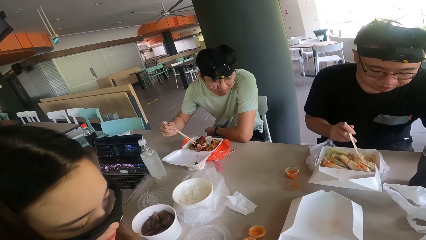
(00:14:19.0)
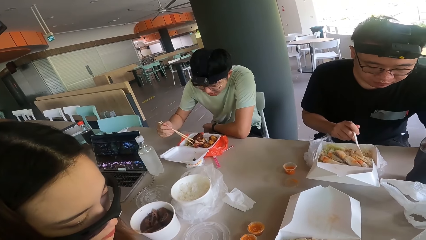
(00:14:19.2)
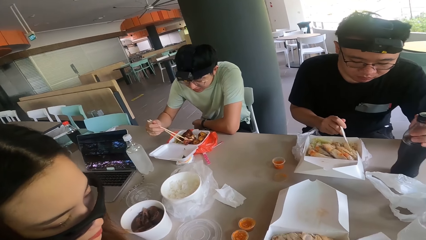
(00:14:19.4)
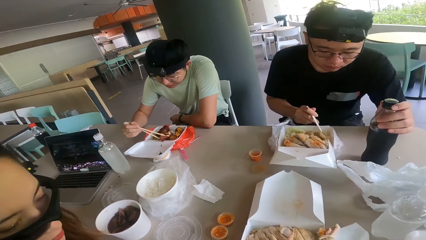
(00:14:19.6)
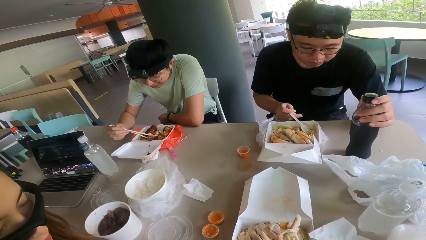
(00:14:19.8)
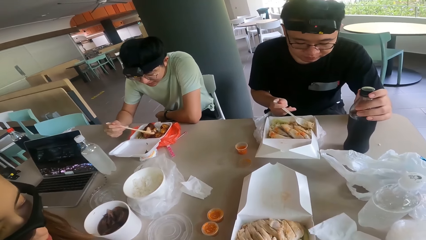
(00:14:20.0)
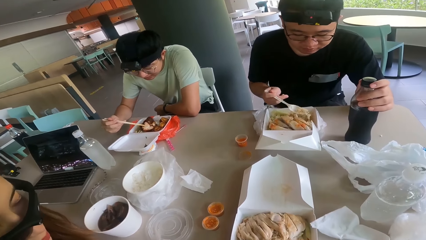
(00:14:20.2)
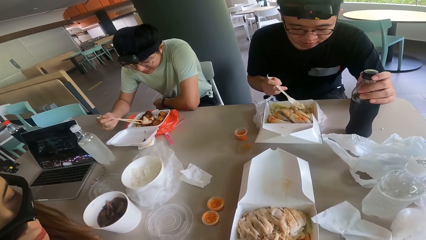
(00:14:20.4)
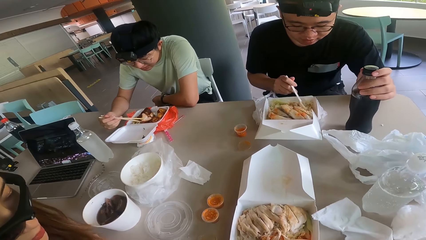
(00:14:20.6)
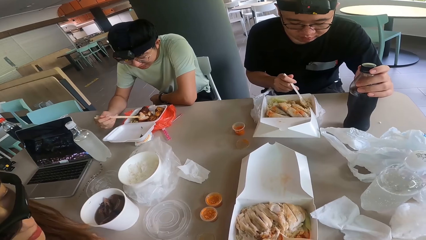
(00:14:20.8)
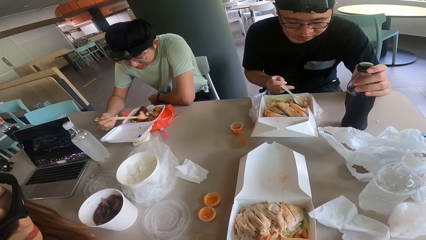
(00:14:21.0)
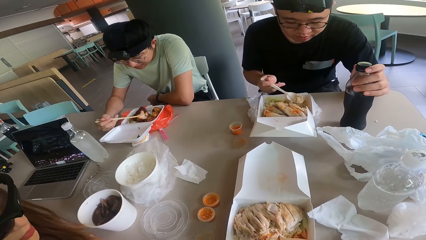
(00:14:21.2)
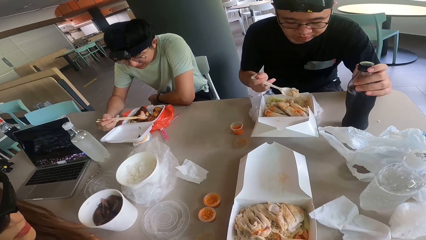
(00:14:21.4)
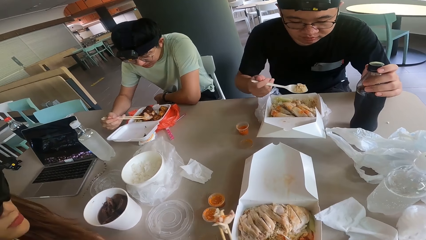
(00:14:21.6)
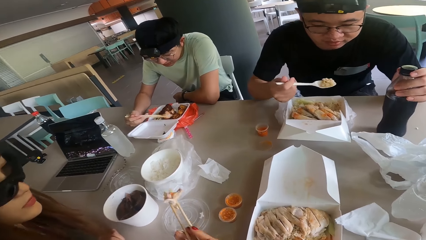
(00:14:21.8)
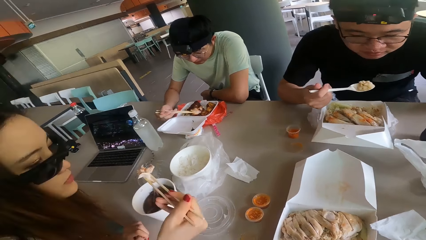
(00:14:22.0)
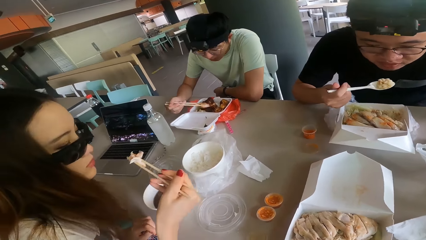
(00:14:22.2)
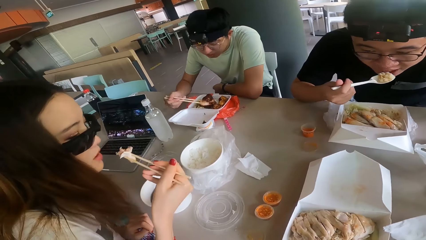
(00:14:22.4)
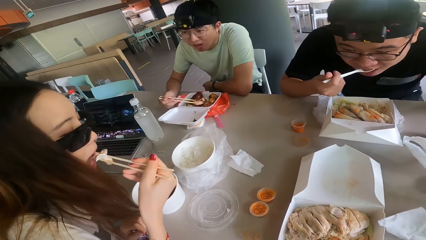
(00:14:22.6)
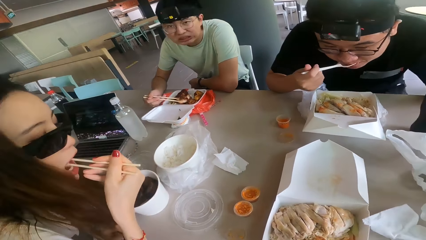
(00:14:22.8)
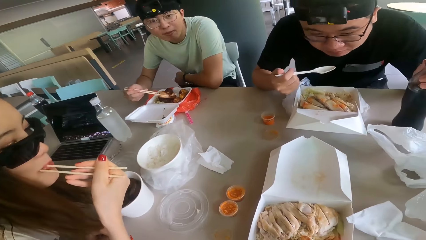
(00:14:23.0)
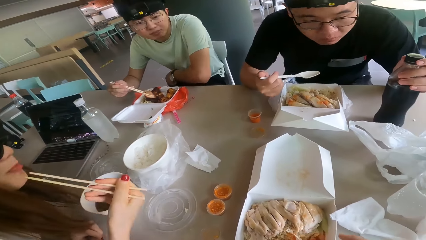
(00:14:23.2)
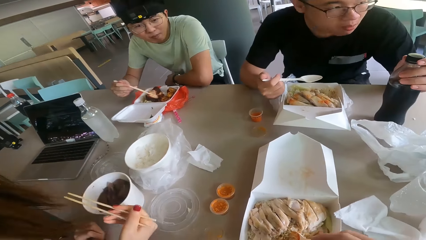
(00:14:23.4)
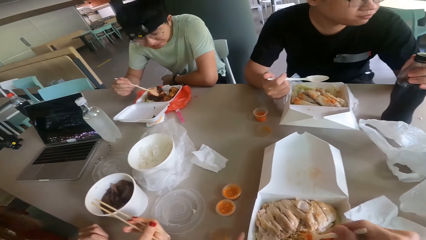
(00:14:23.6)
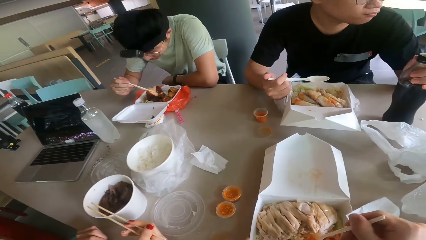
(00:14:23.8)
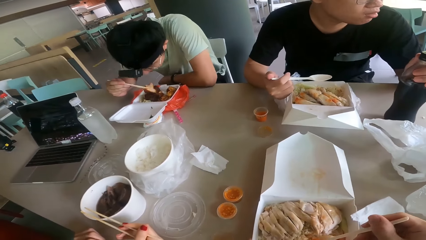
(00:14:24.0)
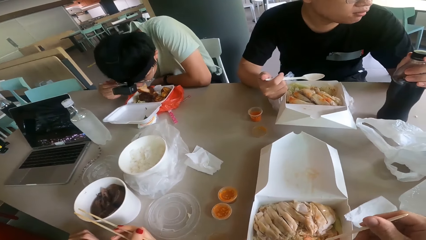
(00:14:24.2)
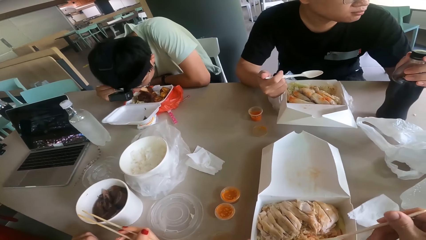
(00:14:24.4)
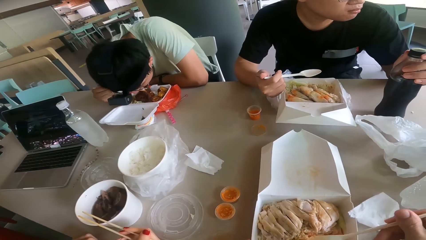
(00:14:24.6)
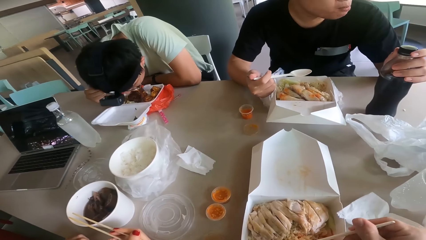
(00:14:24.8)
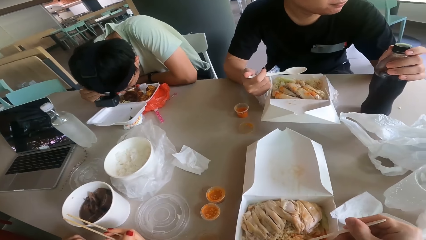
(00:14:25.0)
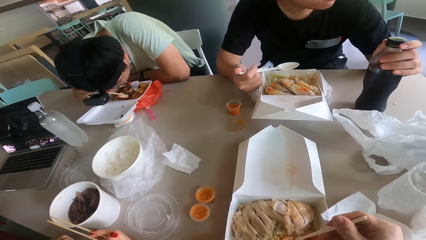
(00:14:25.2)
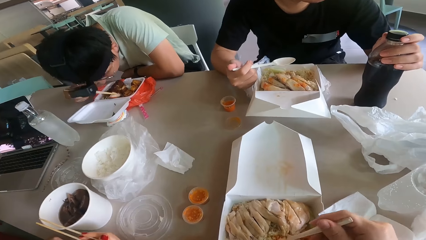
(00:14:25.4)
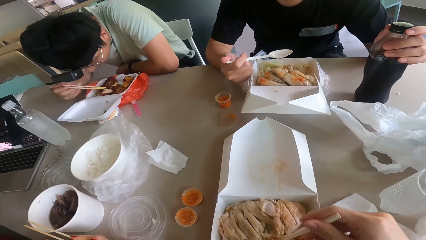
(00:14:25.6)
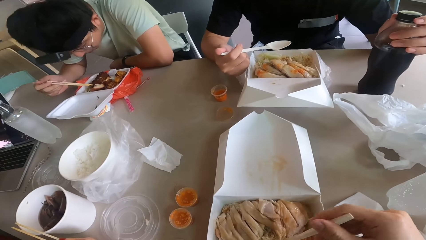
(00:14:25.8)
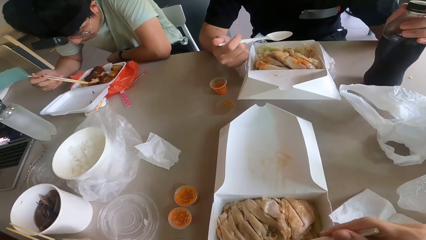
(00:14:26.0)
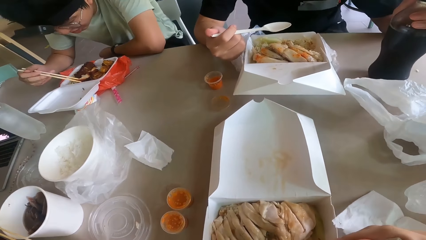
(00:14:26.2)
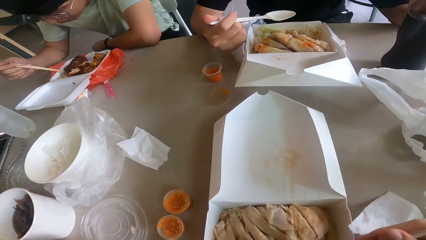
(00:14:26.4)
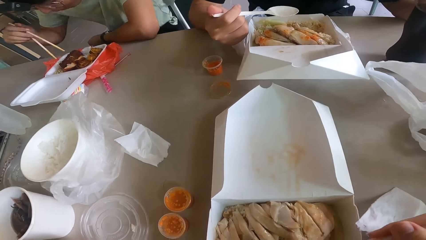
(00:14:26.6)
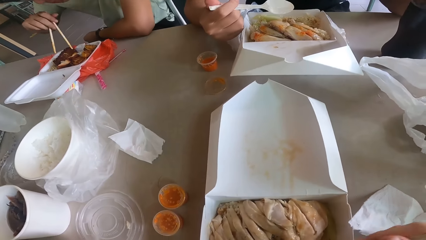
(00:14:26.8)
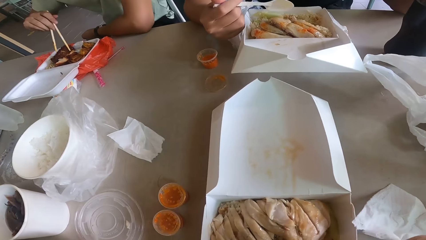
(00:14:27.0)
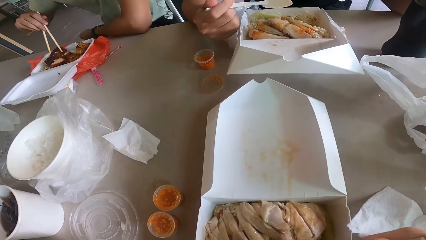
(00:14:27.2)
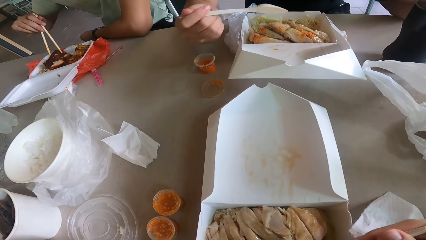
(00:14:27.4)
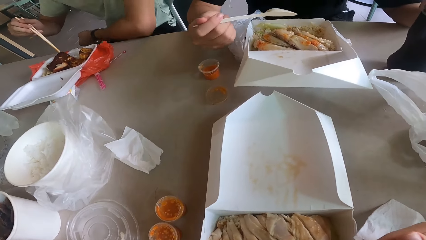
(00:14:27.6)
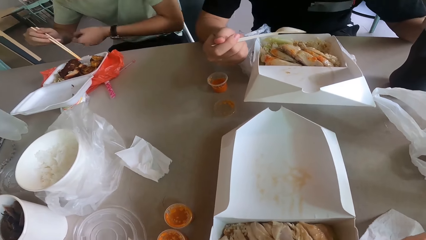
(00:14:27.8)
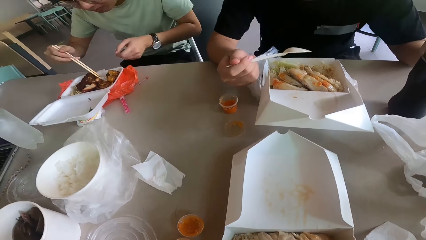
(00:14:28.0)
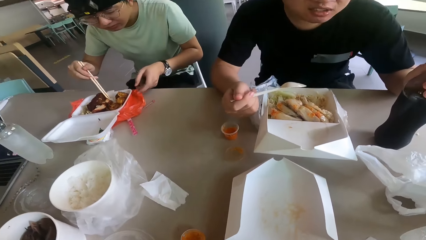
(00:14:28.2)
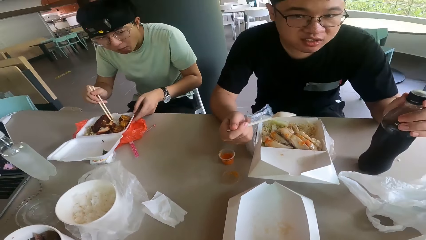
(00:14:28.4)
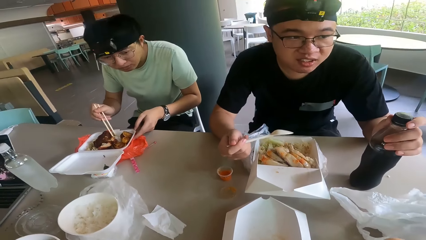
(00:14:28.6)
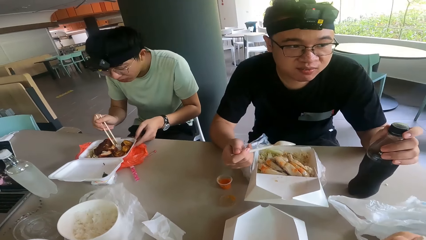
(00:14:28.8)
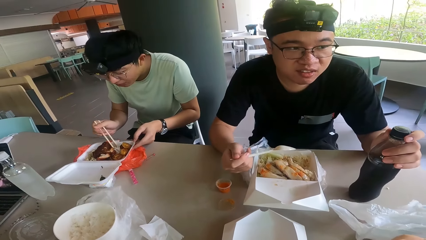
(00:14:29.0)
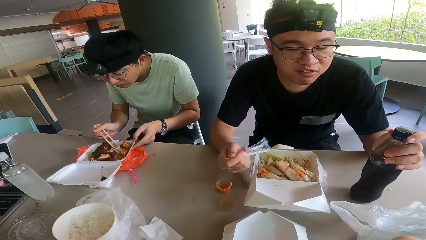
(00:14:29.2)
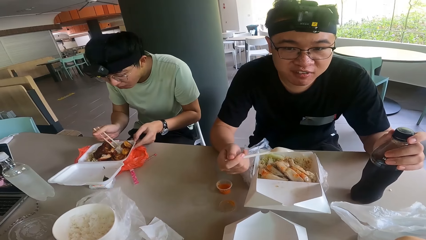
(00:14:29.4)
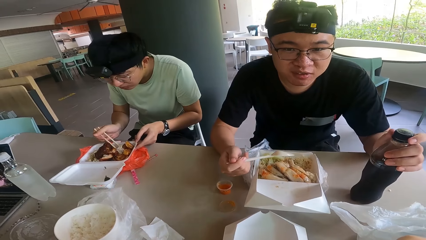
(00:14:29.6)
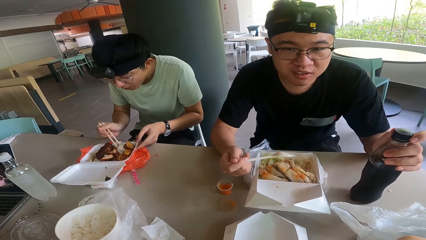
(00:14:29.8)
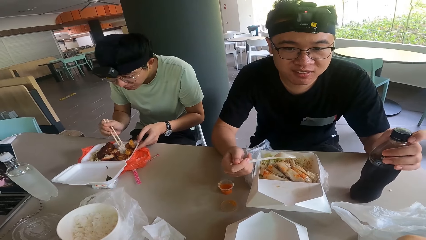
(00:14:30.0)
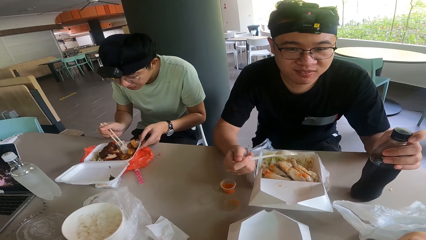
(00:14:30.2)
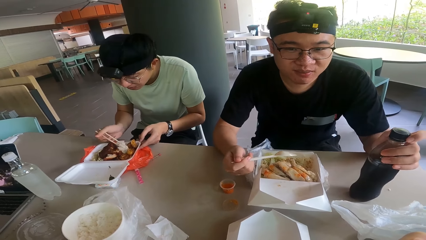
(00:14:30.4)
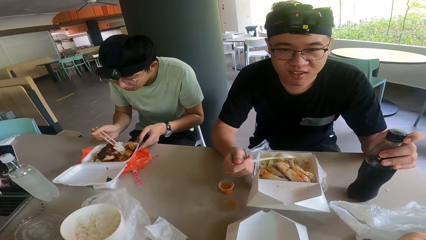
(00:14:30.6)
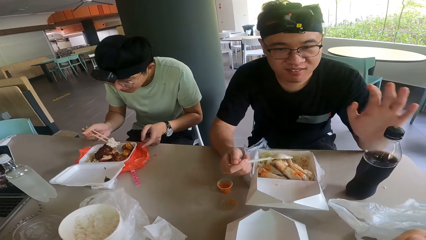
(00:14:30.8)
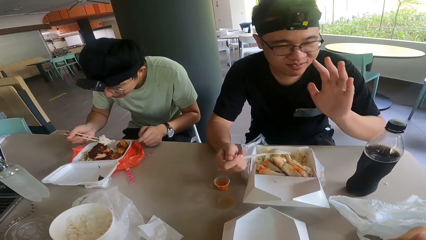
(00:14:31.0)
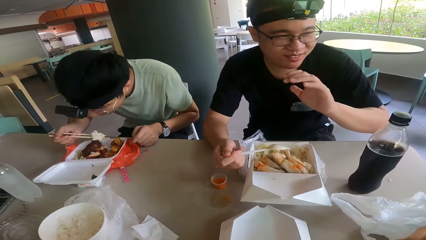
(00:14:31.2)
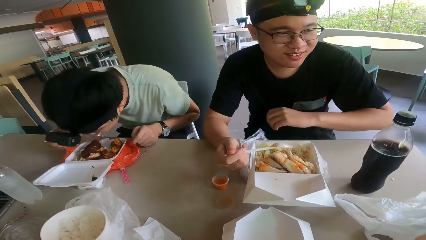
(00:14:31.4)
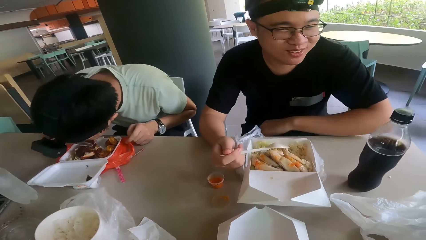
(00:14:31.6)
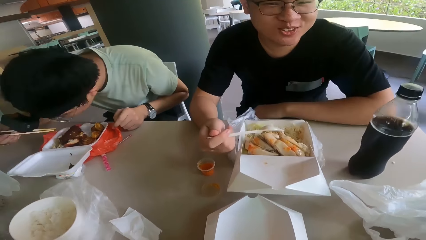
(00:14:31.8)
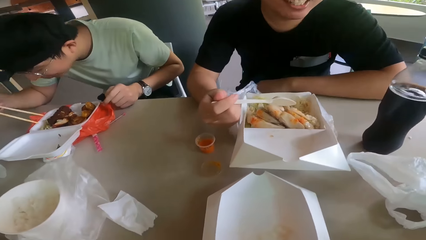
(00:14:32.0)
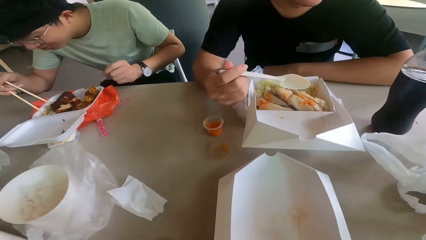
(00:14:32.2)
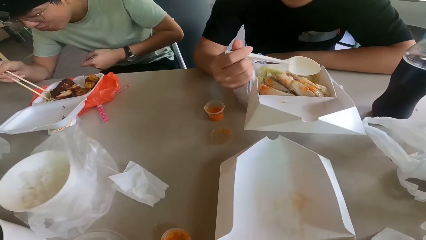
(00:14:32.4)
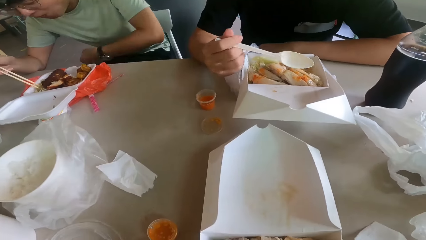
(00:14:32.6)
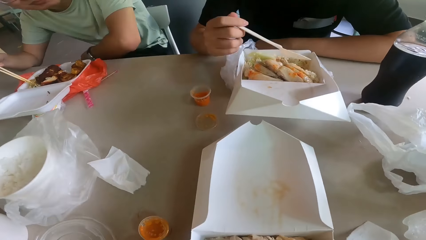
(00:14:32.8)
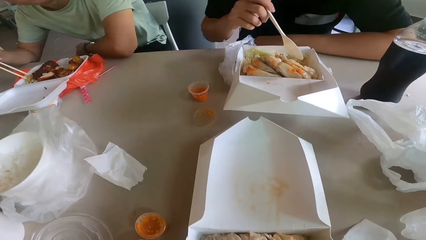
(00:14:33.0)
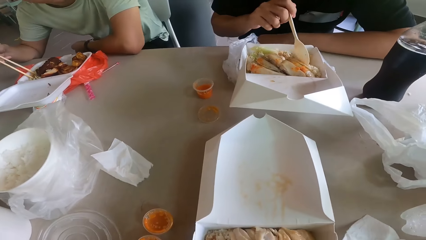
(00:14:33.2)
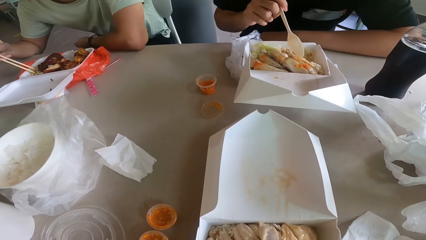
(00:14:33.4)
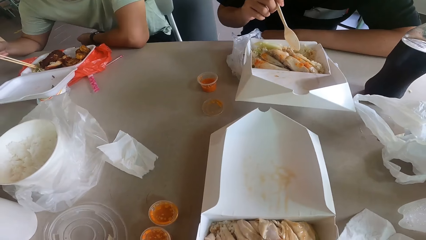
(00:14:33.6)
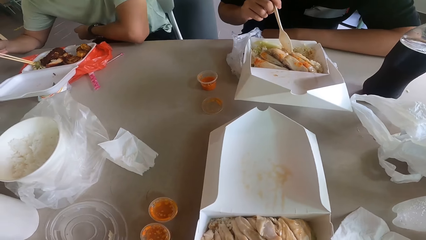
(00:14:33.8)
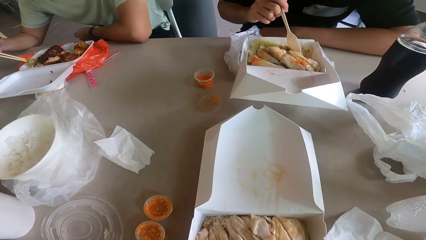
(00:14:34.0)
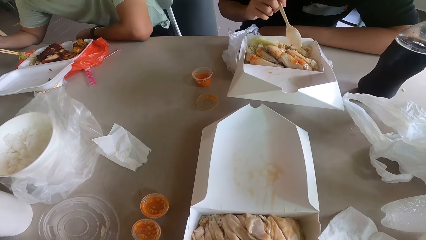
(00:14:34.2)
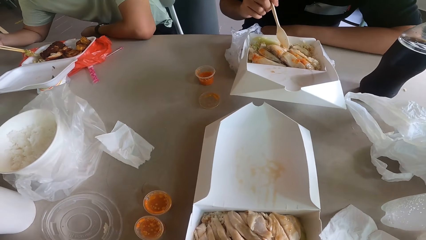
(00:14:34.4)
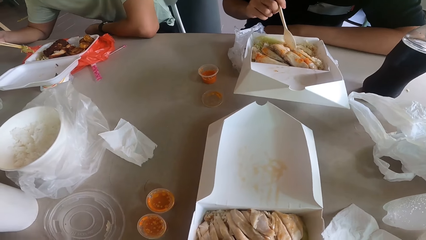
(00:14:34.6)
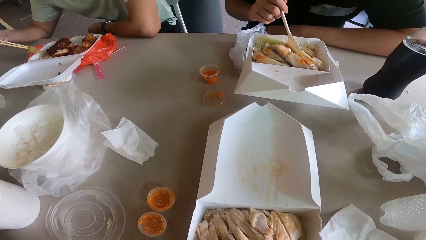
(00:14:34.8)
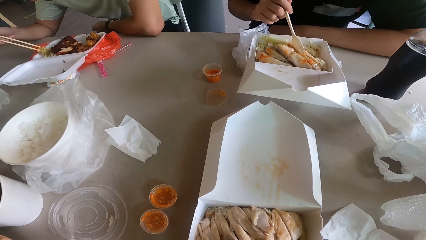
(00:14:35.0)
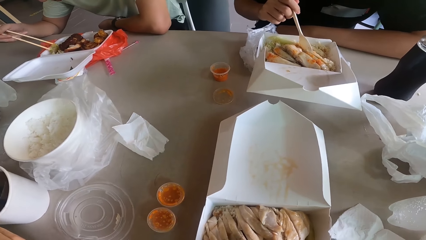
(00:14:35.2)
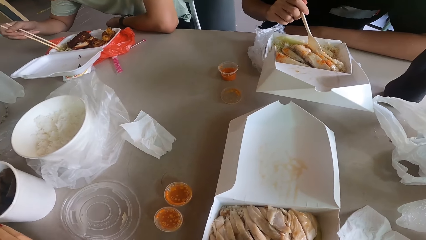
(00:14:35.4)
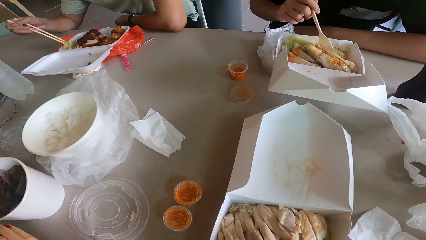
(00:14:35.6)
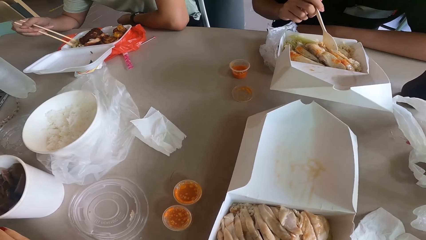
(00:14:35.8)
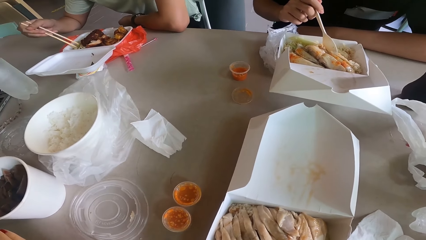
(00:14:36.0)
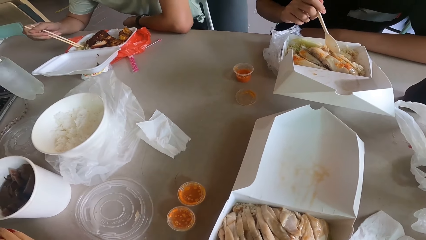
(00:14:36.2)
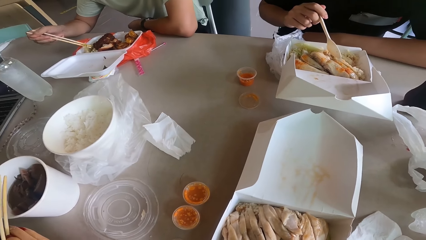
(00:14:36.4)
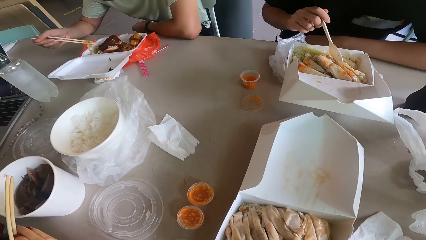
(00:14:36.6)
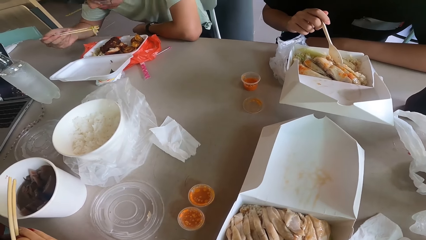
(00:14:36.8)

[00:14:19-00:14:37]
The camera wearer looks at the food. A person eats the food. The camera wearer scoops the food. A man talks to the camera wearer. The person holds the drink. The man waves at the camera wearer. The camera wearer looks at the food. A woman talks to the man.
